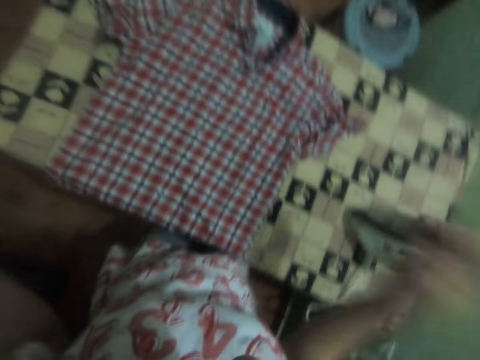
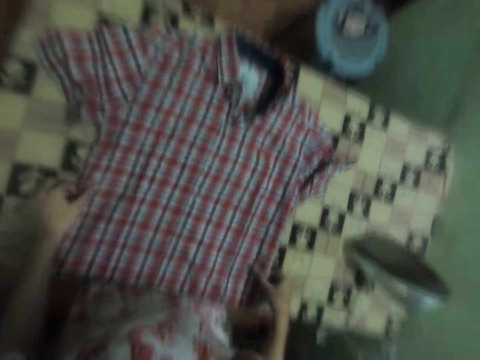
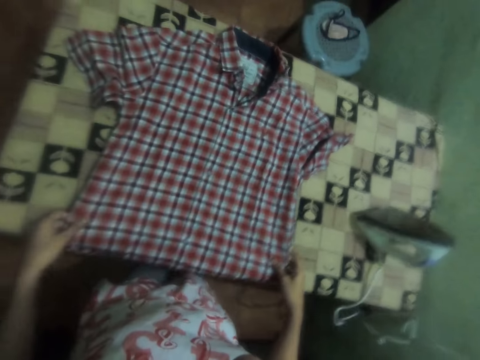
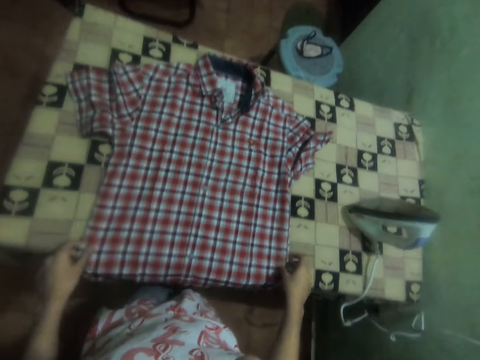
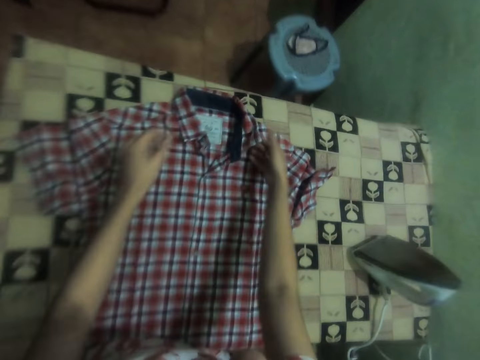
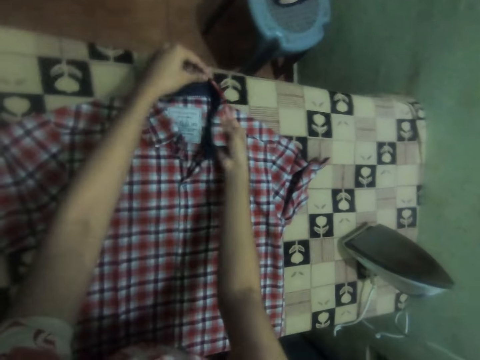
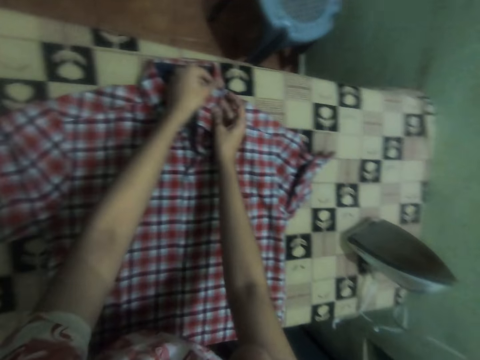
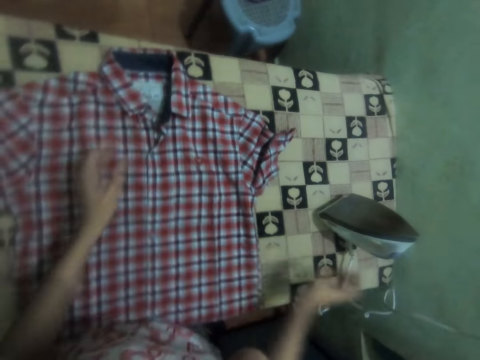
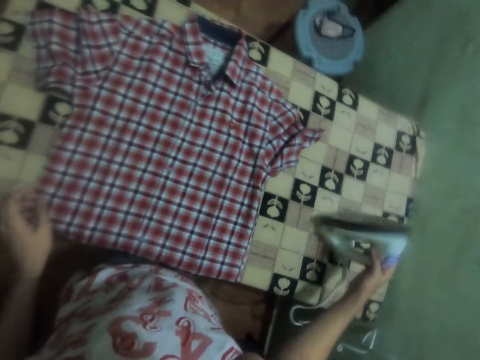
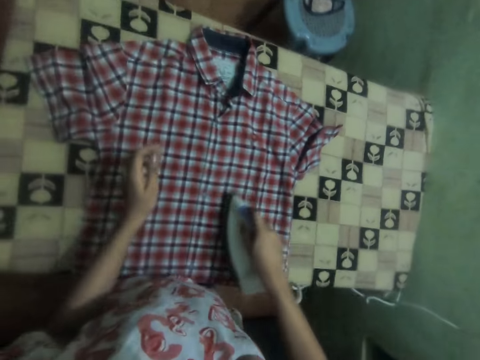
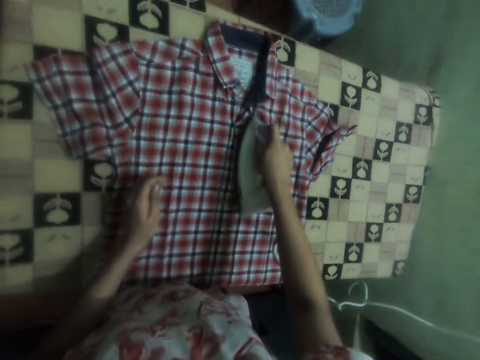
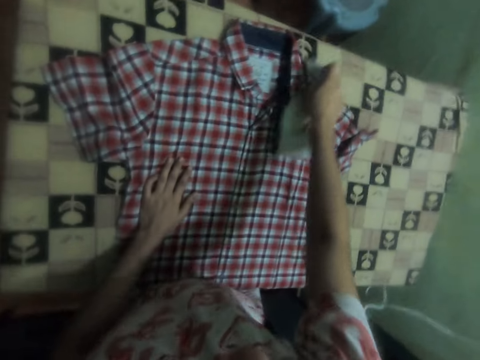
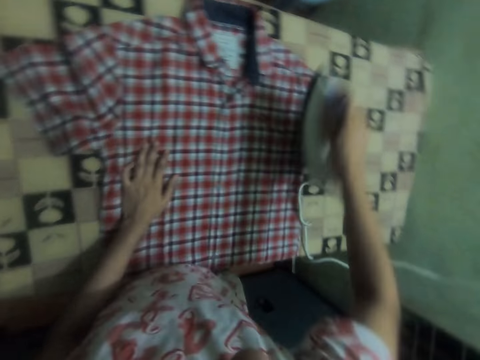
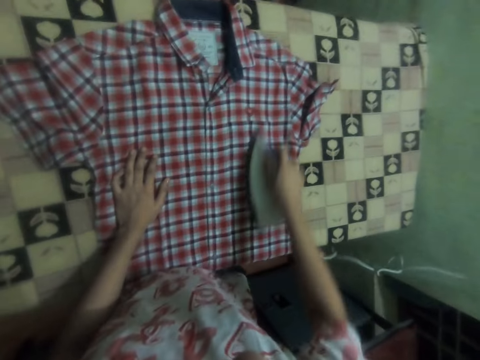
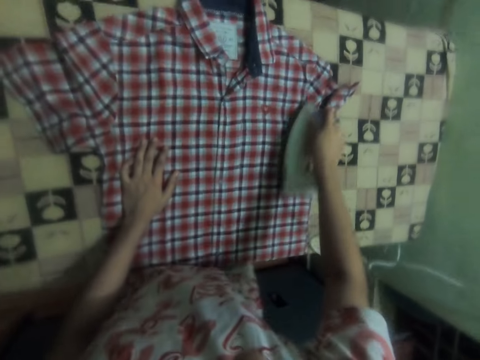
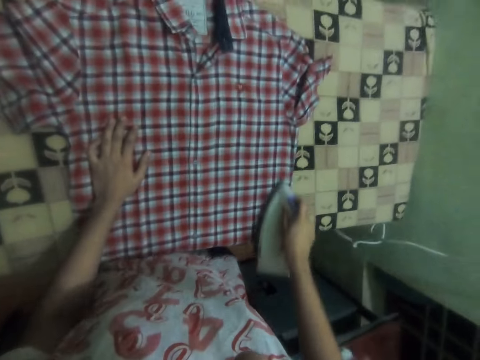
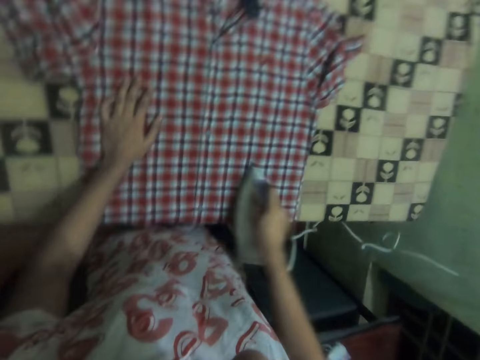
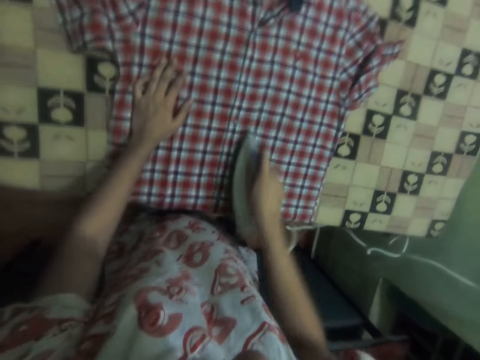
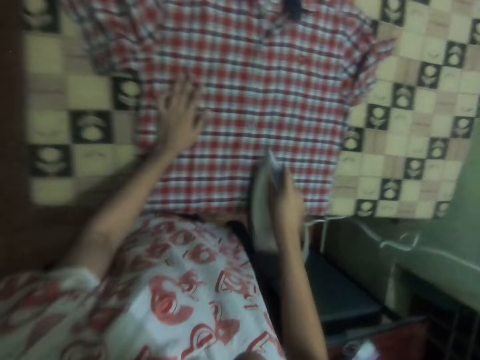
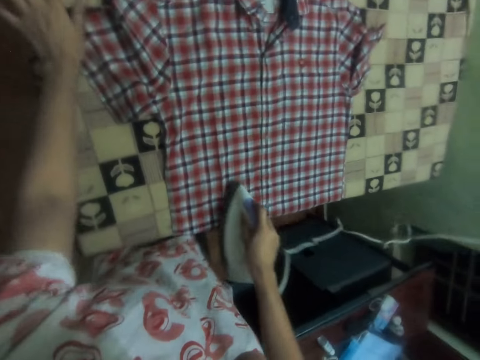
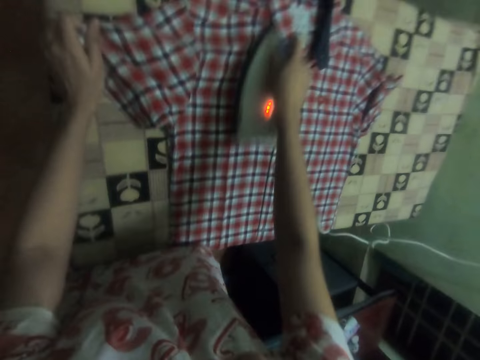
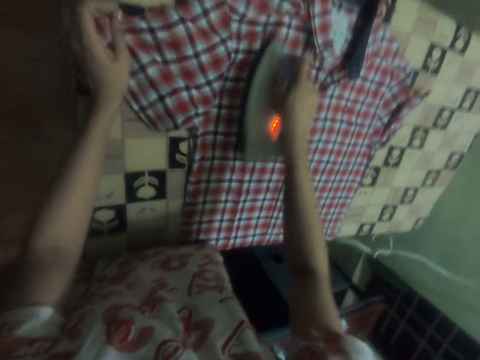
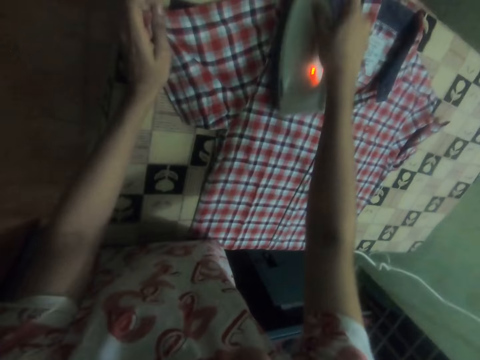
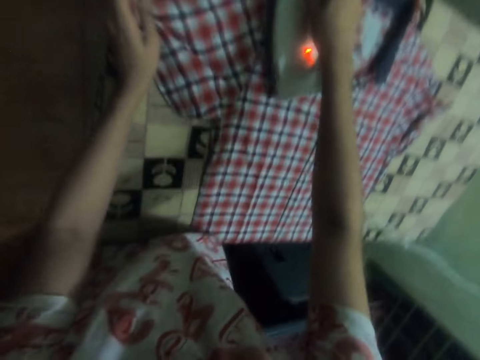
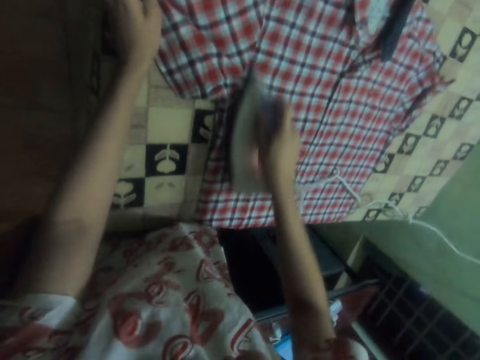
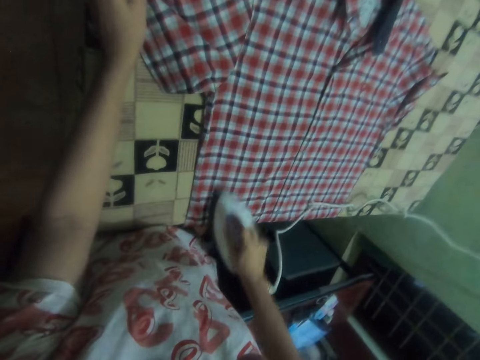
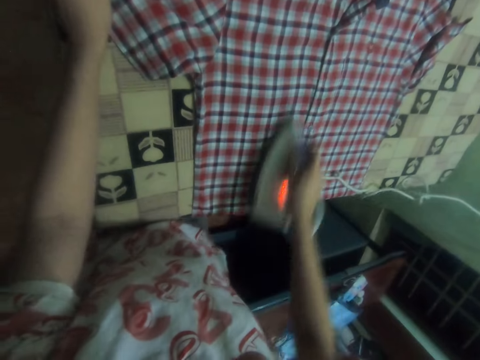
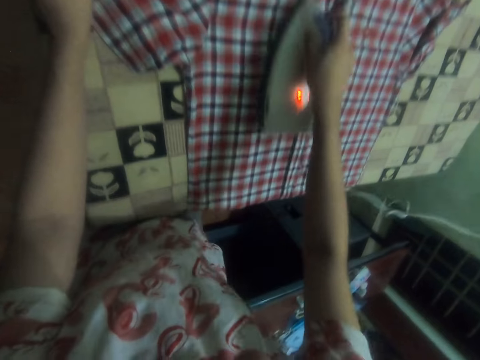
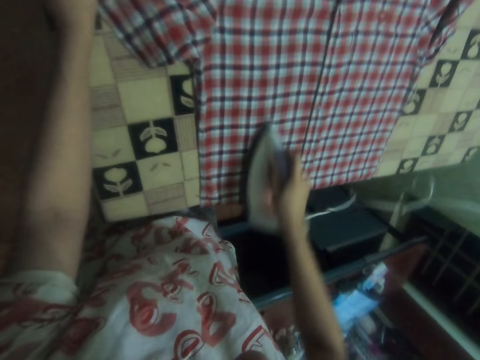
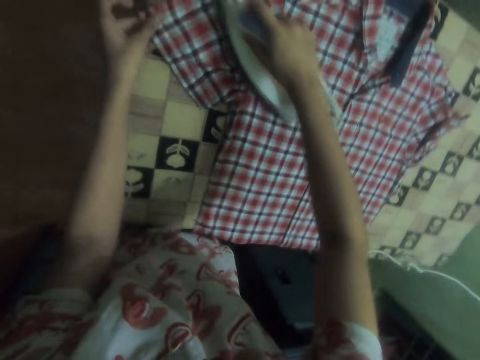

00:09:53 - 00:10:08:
The camera wearer straightens a cloth or shirt on the table. They take the iron box from the table. They iron the cloth with the iron box. They adjust the shirt with the left hand.

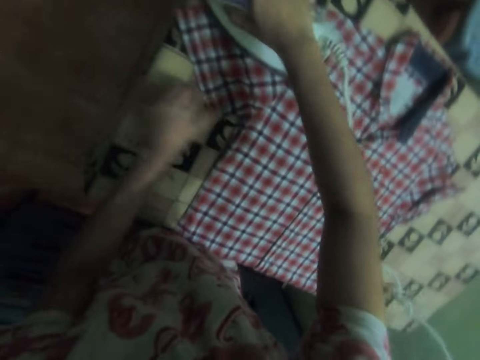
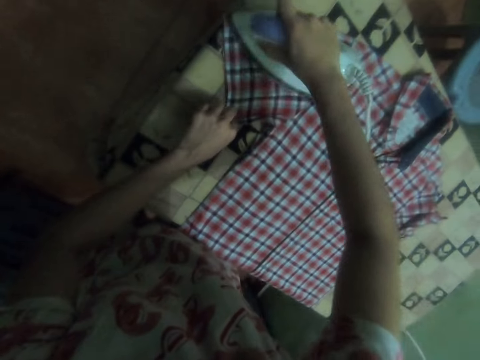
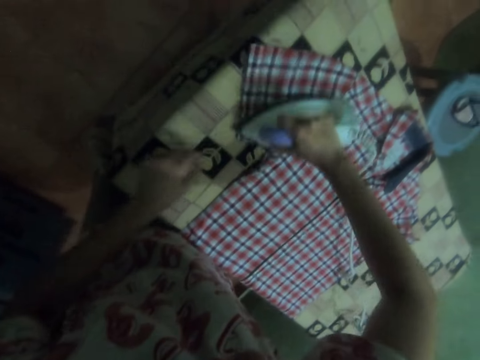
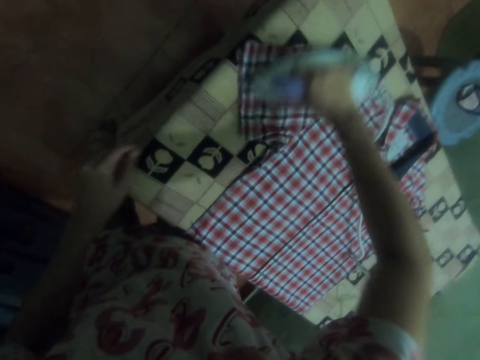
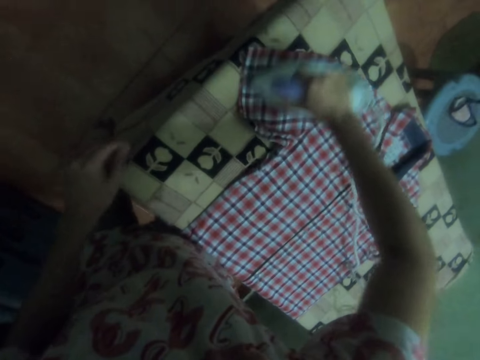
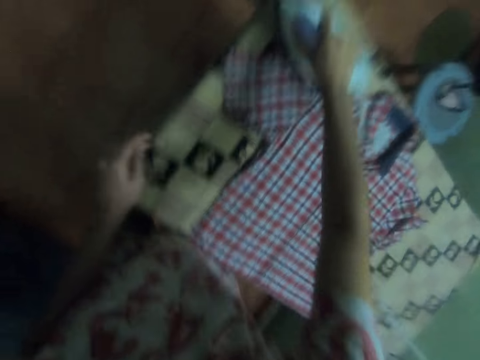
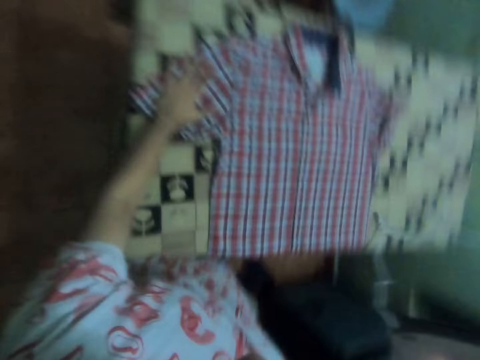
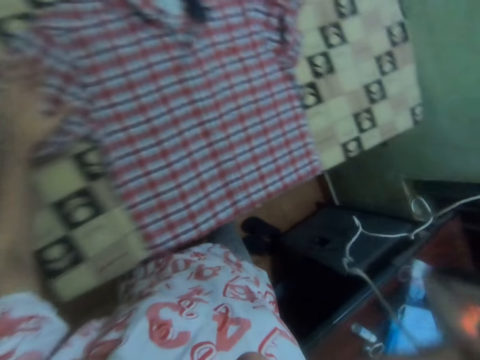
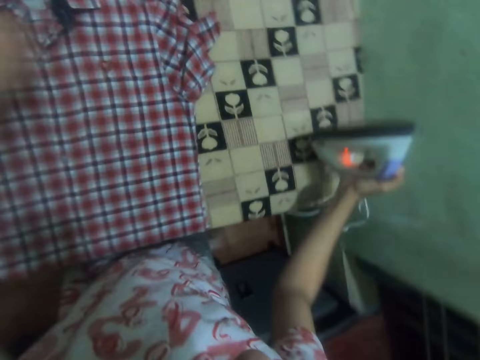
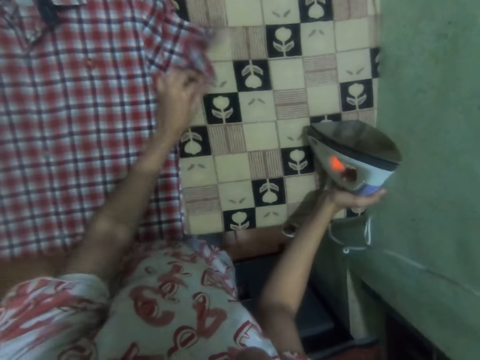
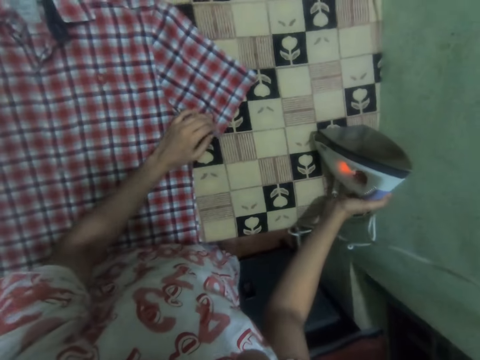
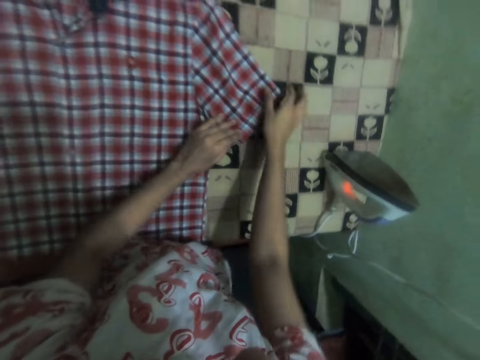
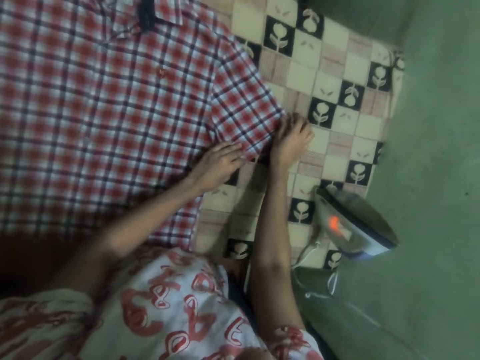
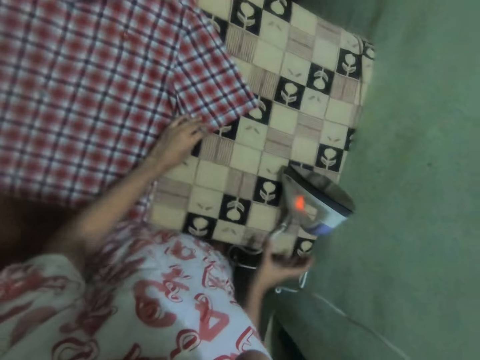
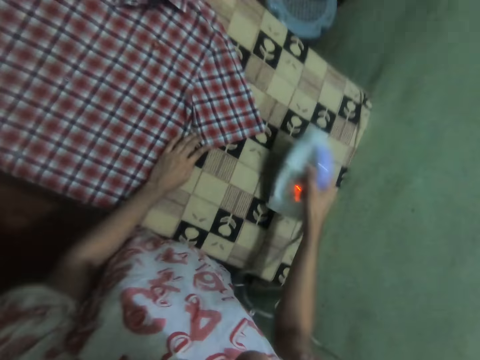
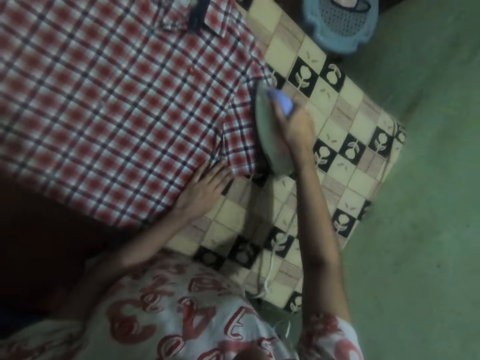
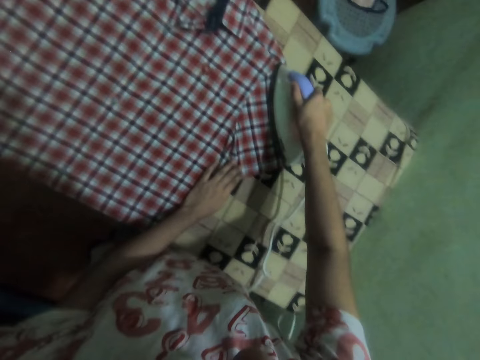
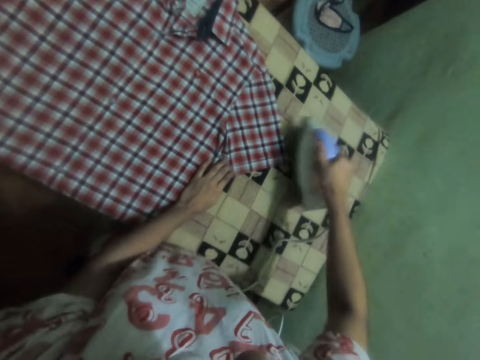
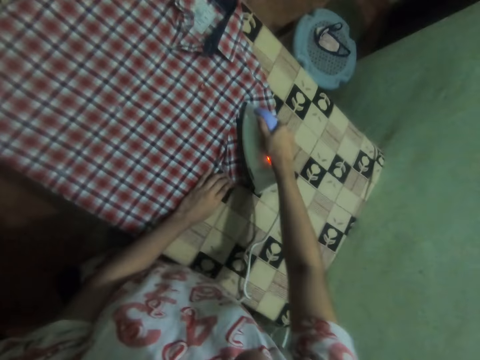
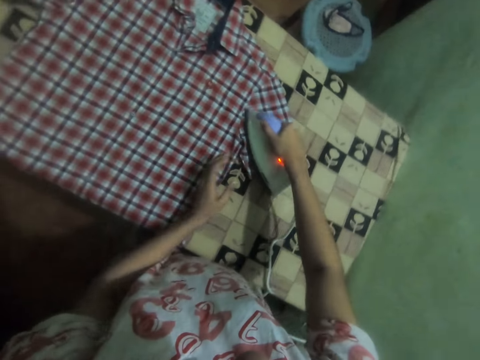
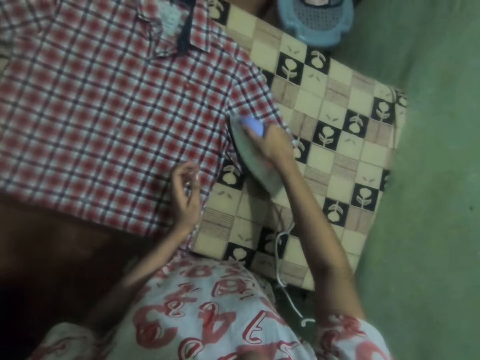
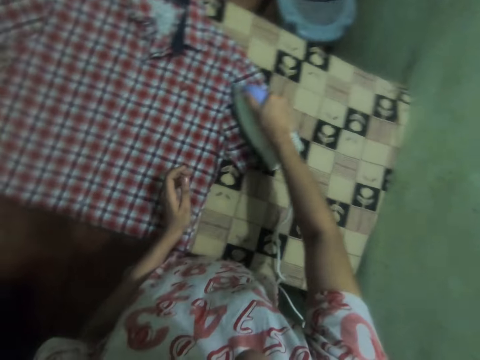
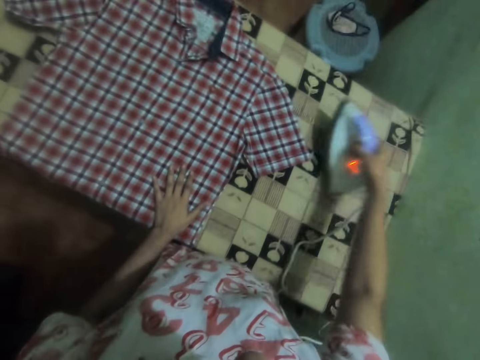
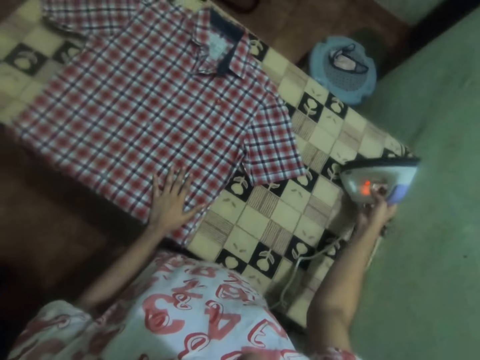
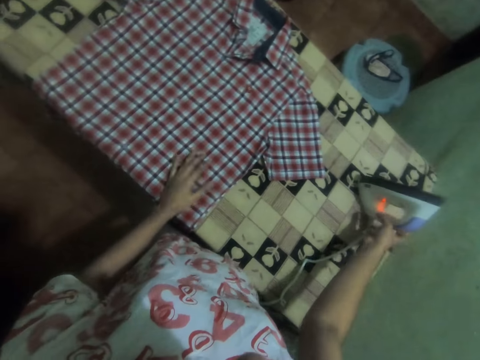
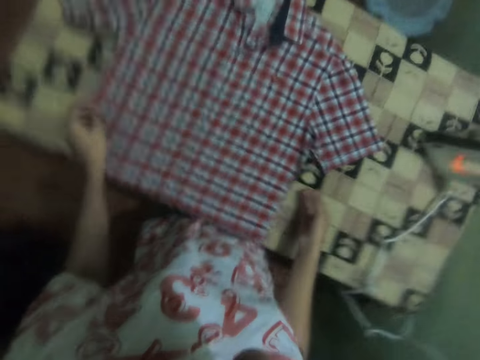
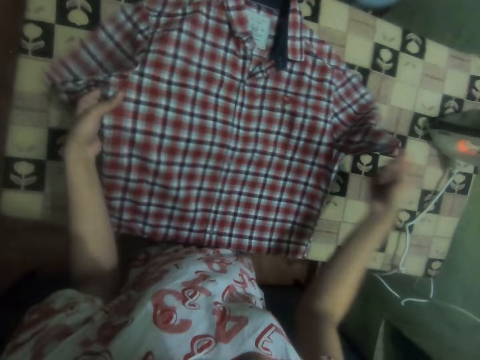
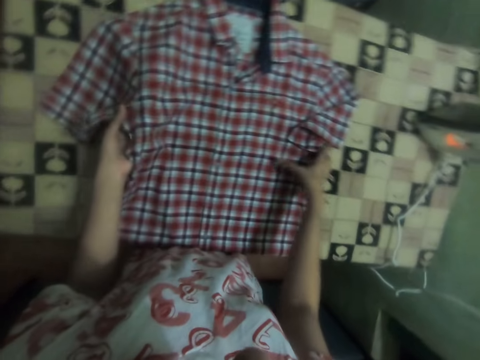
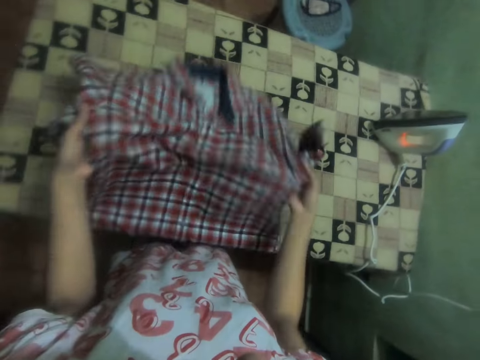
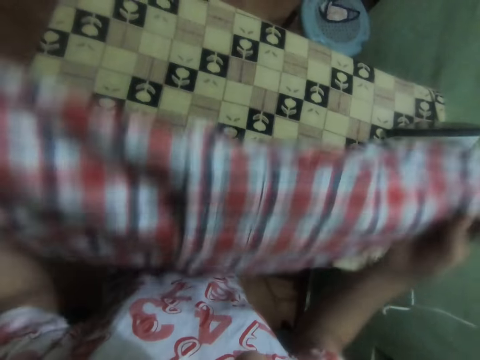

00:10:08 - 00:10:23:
The camera wearer puts the iron box on the ironing table. They adjust the shirt. They pick up the iron box and iron the shirt with the iron box. They put the iron box on the ironing table. They adjust the shirt on the ironing table. They fold the cloth with both hands.
